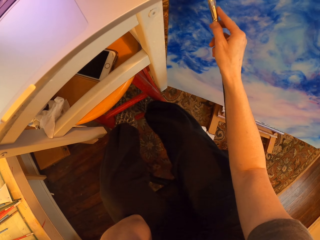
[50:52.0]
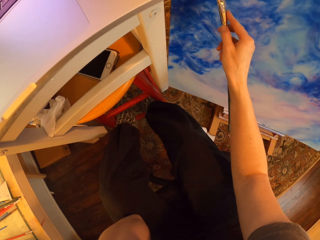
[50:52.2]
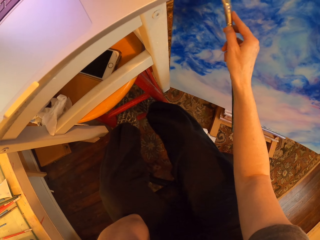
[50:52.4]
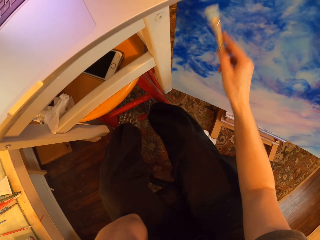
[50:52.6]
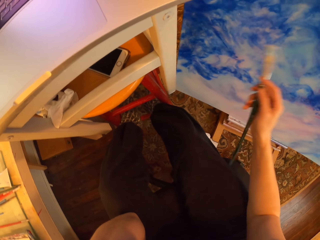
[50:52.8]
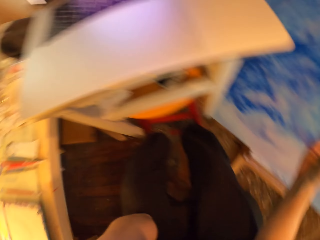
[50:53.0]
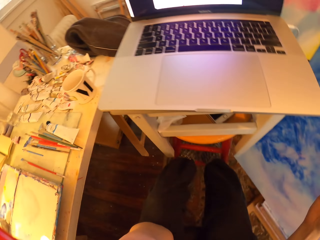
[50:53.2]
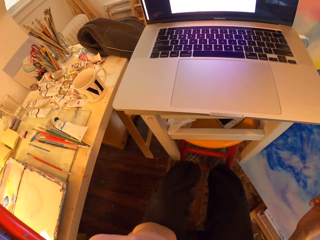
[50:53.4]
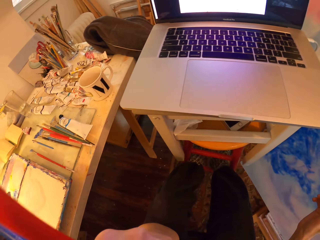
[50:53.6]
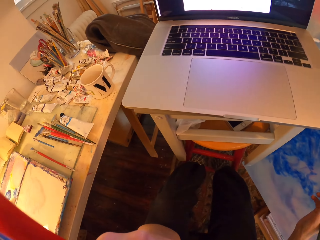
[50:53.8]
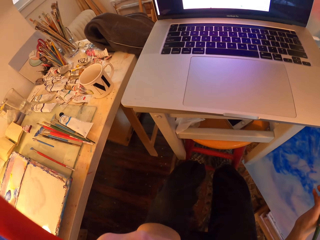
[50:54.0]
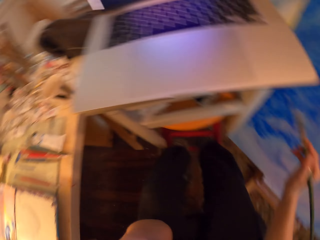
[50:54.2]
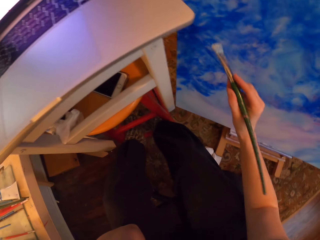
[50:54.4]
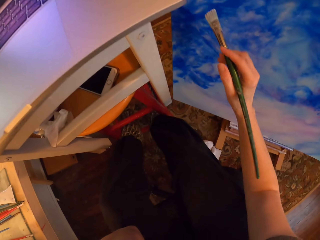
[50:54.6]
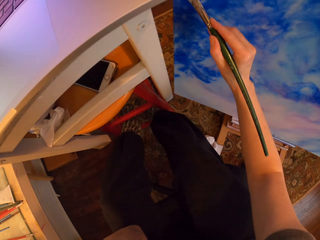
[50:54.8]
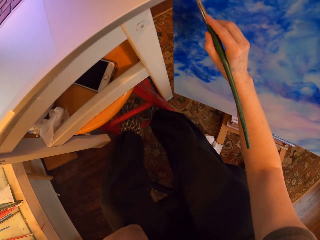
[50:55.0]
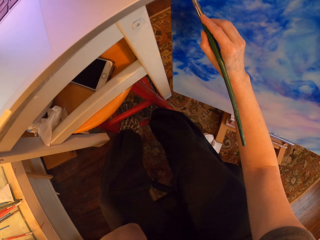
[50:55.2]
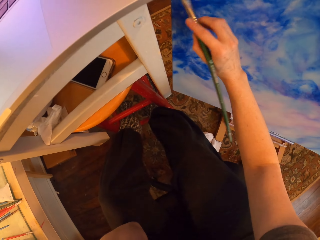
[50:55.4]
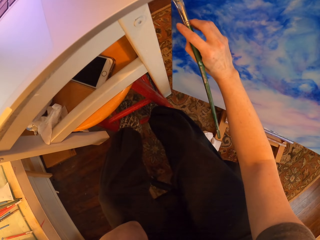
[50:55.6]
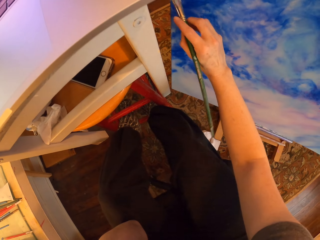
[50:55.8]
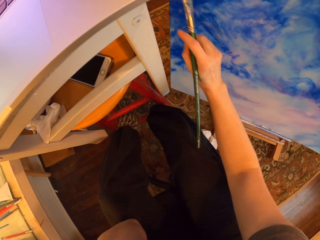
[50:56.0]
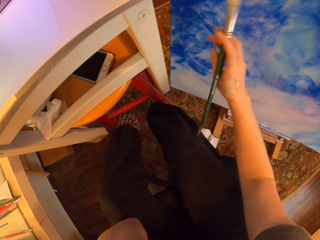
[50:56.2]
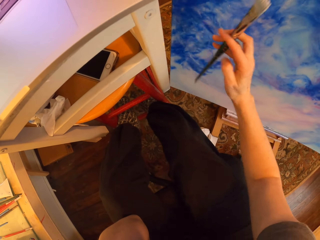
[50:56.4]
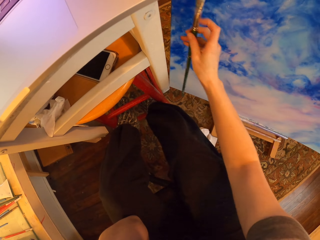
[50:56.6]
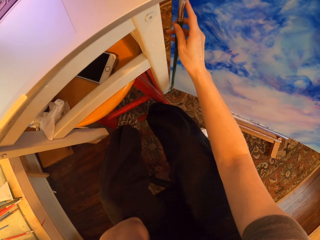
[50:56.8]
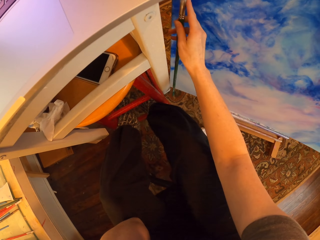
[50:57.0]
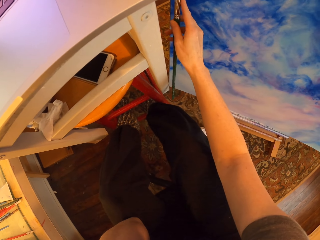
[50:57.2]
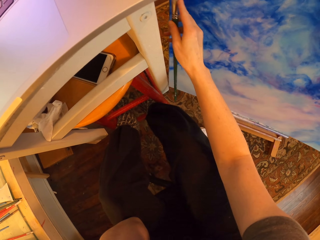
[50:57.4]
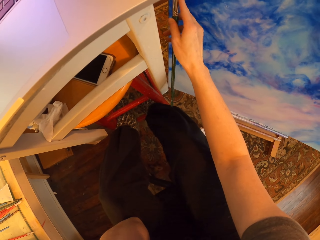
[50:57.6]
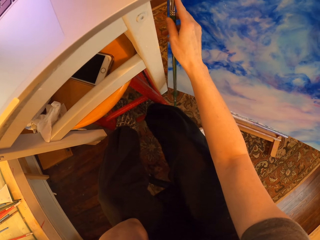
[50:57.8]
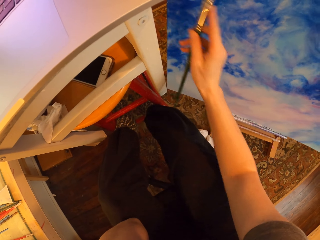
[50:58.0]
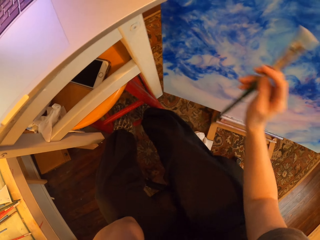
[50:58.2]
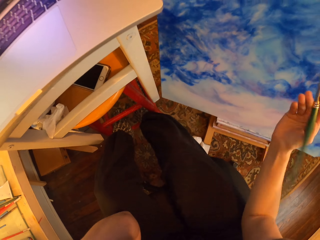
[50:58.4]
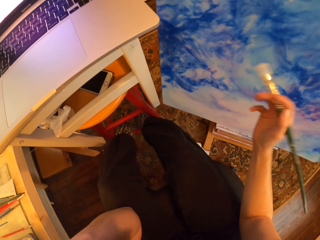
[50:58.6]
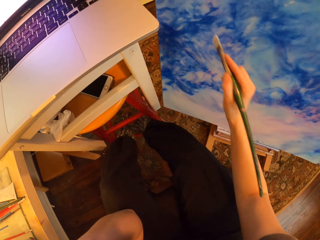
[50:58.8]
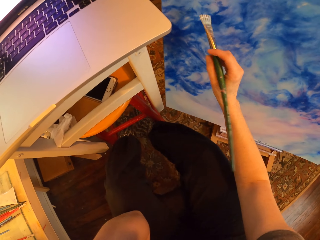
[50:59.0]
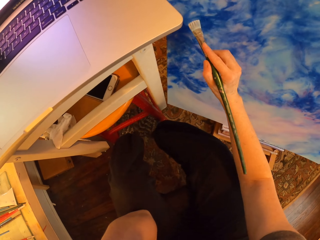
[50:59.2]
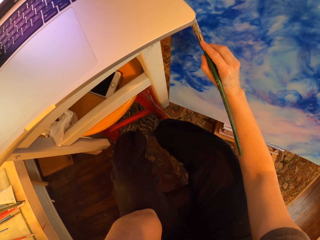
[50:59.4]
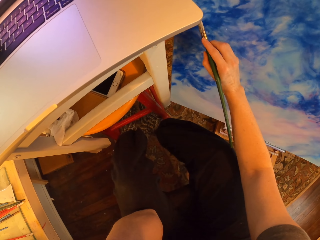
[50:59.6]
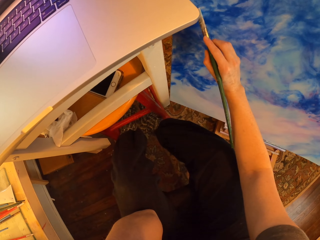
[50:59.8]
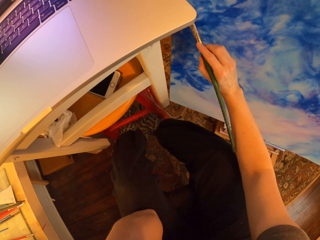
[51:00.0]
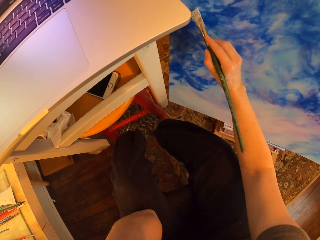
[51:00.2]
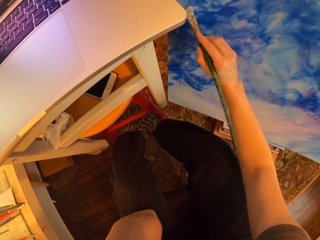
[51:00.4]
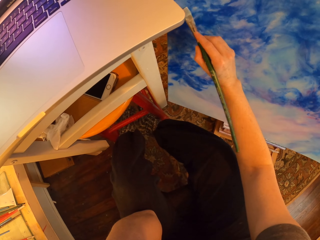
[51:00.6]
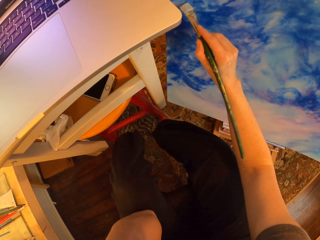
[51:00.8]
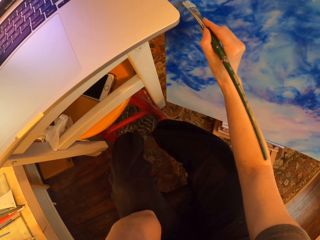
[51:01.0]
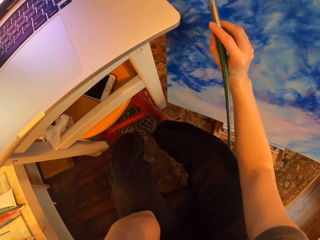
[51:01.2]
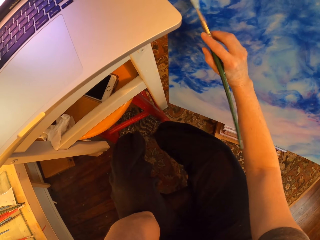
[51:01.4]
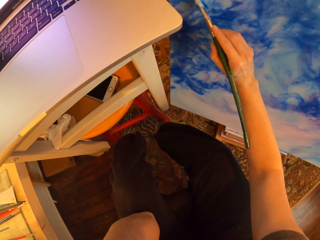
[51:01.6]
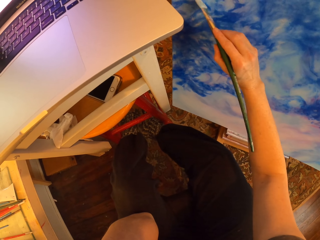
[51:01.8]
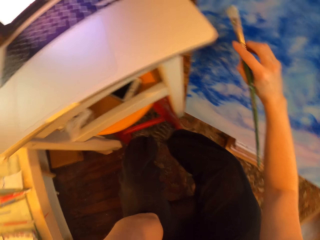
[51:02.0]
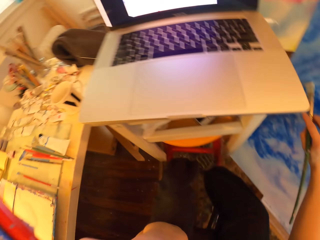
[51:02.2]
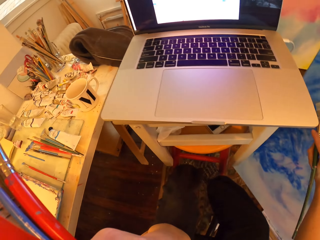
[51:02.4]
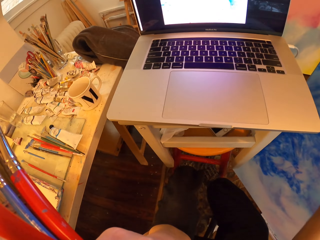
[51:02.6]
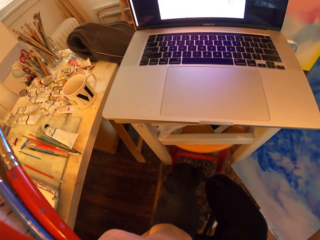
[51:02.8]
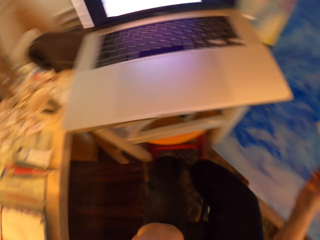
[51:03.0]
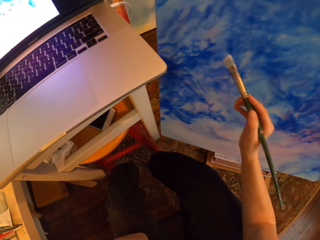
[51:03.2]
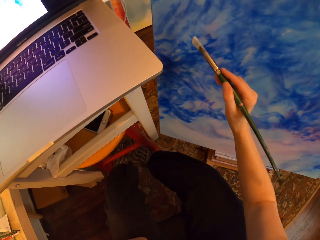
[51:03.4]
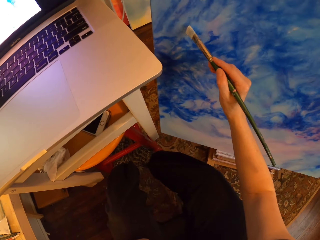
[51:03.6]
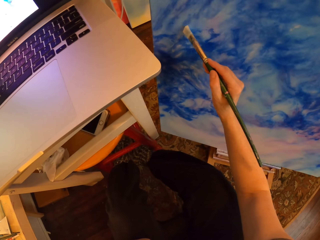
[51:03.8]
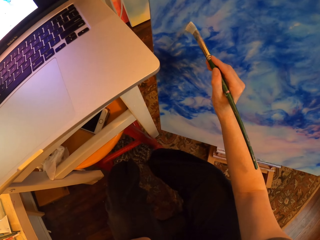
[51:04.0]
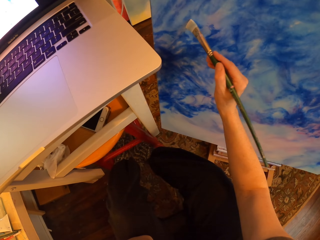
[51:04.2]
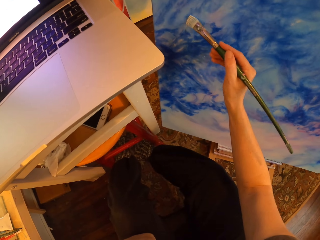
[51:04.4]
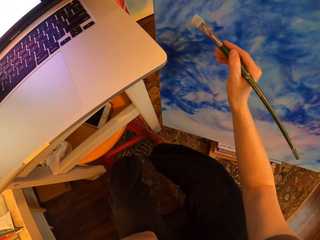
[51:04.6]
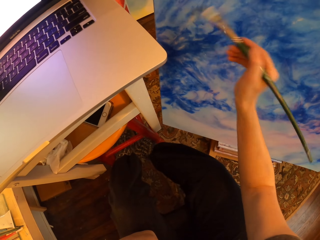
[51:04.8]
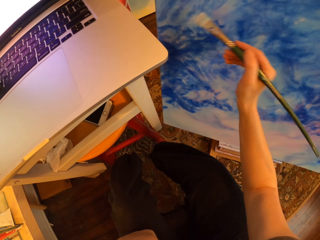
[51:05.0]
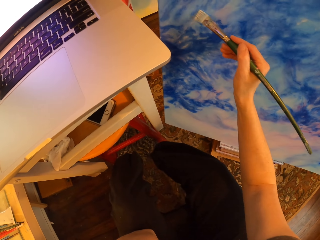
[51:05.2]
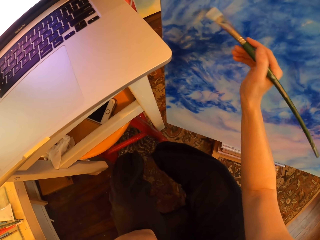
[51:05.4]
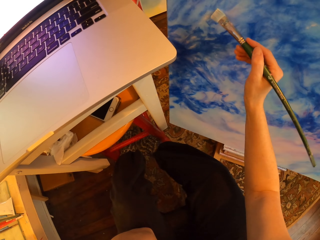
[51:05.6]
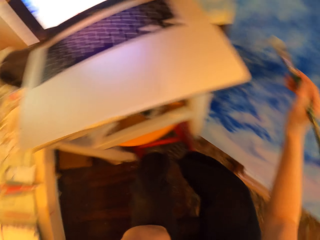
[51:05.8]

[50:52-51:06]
The camera wearer turns to the side. They stare at the laptop. They hold a paint brush. They paint on the canvas with an art brush. They turn to the side and paint a board. They turn to the side. They hold the art brush and stare at the laptop. They paint on the canvas with the art brush.

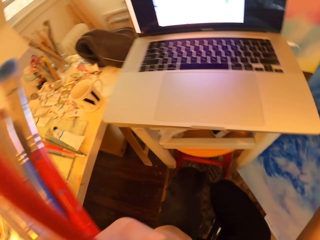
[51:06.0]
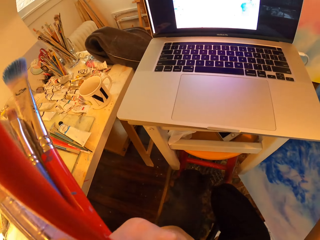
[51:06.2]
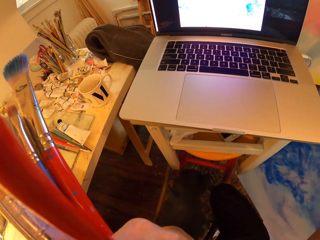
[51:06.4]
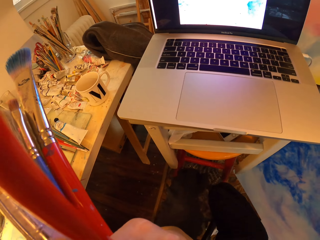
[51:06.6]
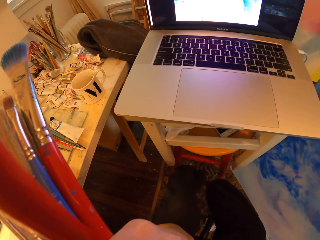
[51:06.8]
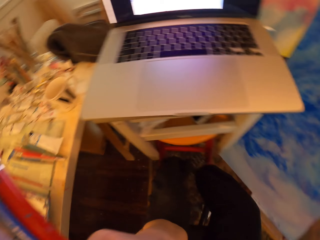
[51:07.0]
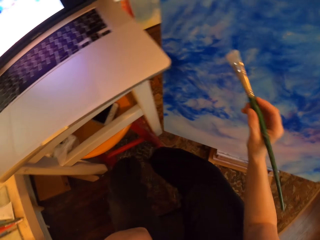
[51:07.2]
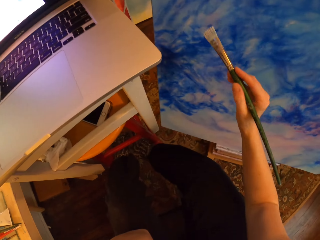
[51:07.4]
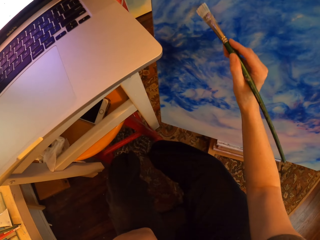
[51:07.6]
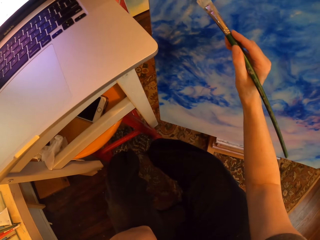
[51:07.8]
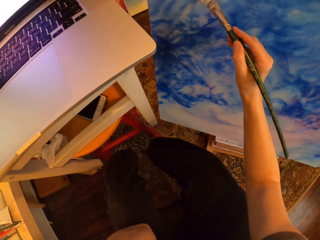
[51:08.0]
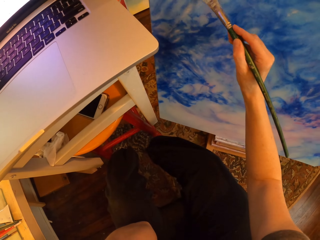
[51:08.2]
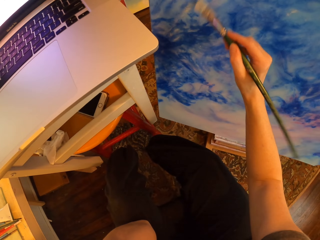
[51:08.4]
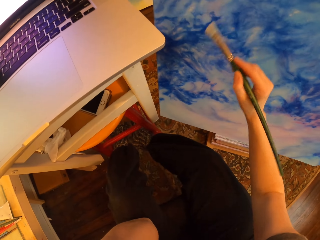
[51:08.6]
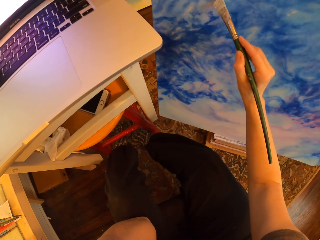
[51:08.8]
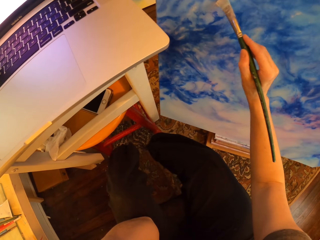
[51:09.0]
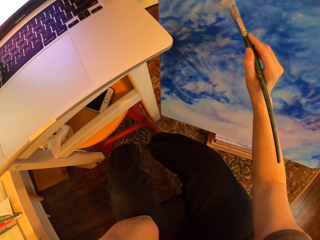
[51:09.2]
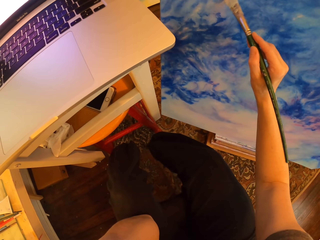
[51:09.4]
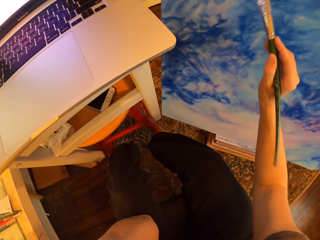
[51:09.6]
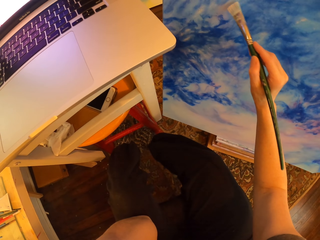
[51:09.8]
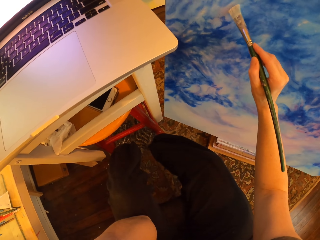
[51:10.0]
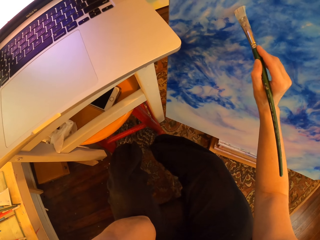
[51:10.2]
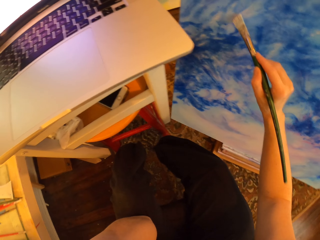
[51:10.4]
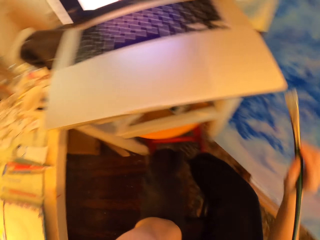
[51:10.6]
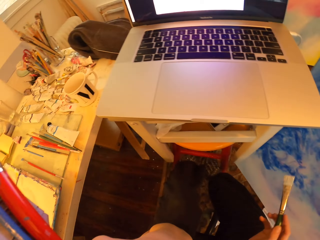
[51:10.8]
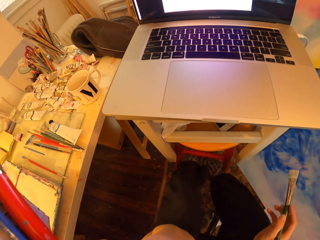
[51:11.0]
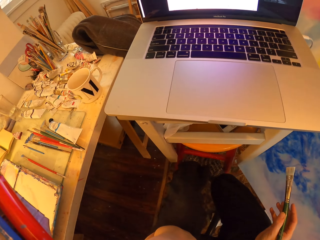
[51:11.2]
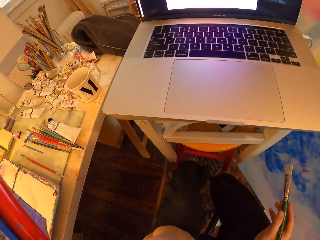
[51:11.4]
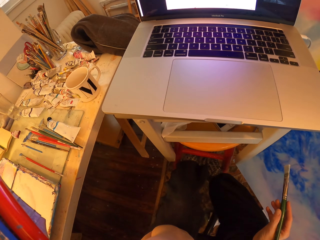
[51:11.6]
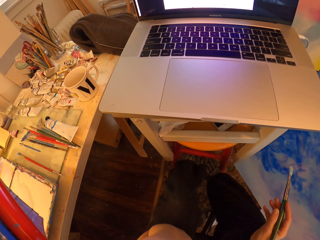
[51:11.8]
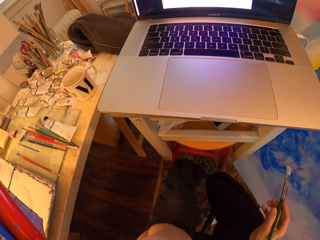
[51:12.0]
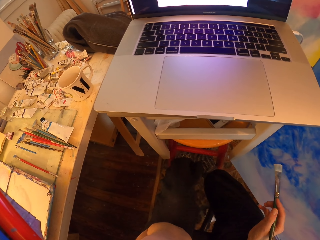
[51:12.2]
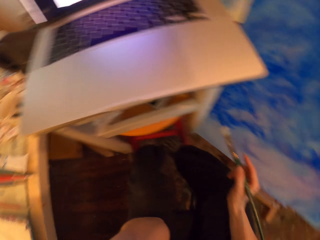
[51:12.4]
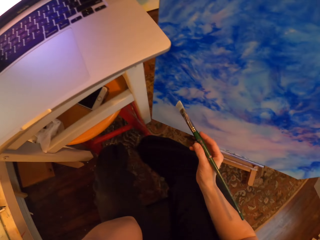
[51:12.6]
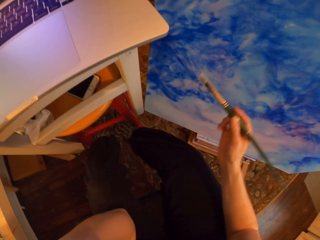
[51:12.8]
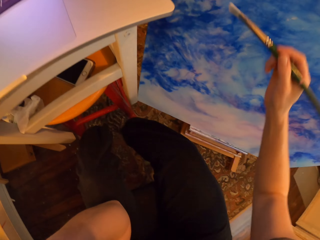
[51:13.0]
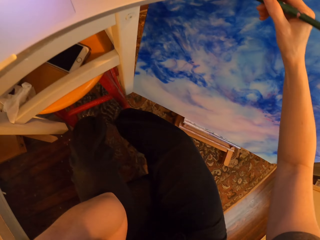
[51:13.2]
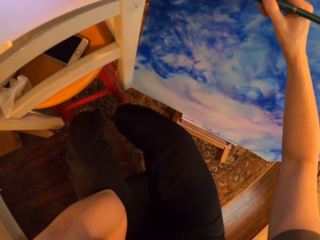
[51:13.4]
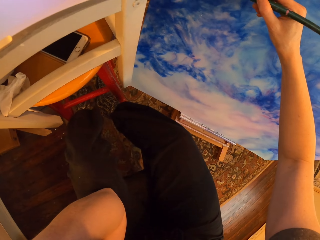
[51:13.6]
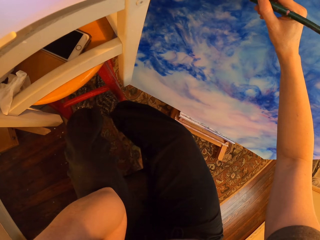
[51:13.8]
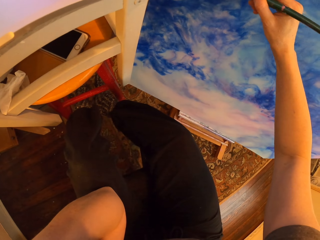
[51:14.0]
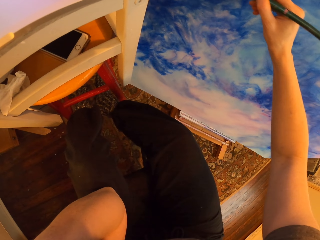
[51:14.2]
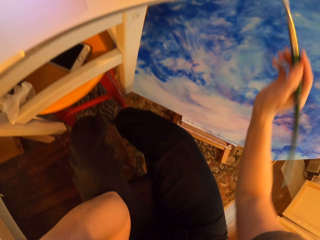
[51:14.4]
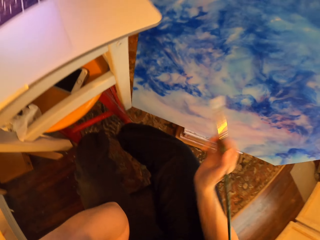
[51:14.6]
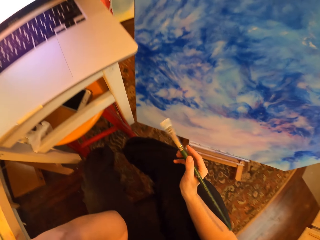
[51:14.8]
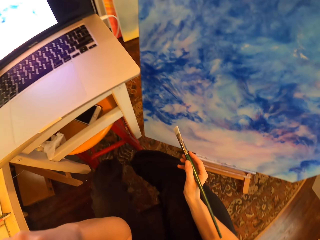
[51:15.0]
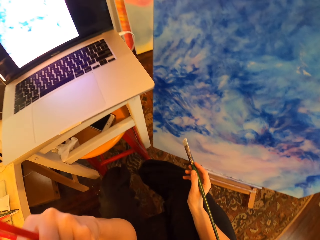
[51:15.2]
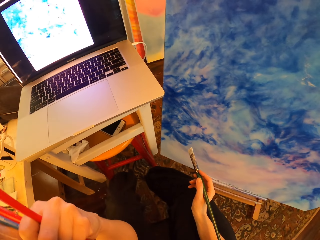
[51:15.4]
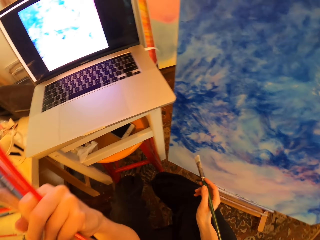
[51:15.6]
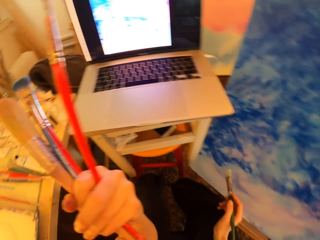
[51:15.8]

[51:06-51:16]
The camera wearer holds brushes and stares at the laptop. They turn to the side. They turn to the side. They paint on the canvas with an art brush. They turn to the side. They hold the brushes and stare at the laptop. They paint on the canvas with the art brush. They stare at the laptop and hold the brushes. They turn to the side.
